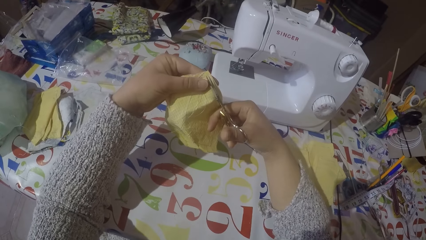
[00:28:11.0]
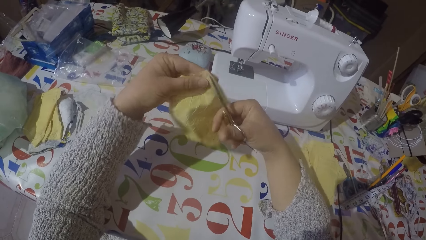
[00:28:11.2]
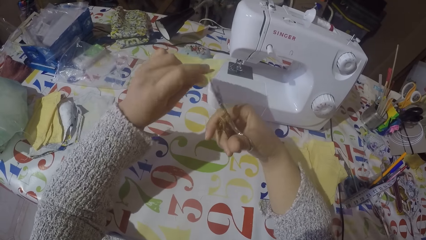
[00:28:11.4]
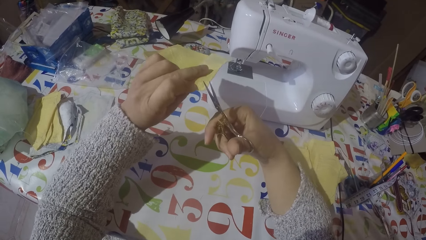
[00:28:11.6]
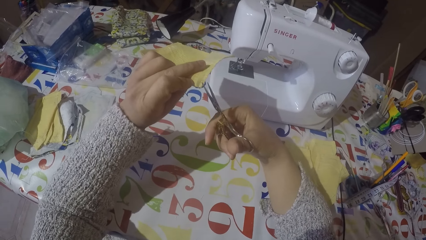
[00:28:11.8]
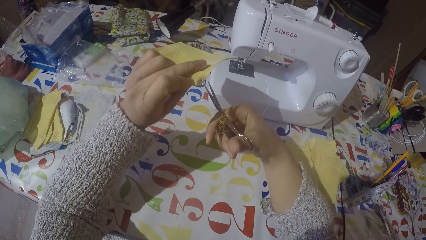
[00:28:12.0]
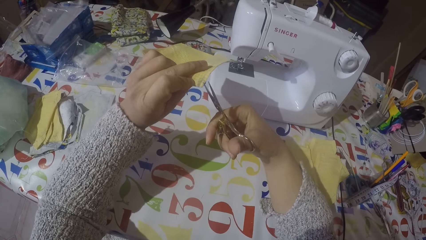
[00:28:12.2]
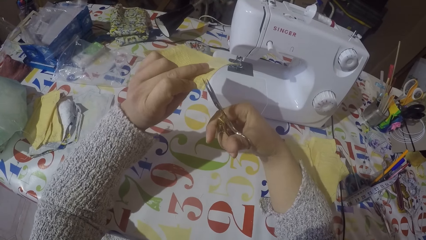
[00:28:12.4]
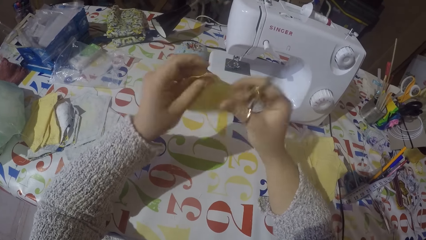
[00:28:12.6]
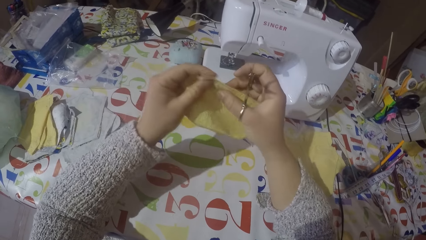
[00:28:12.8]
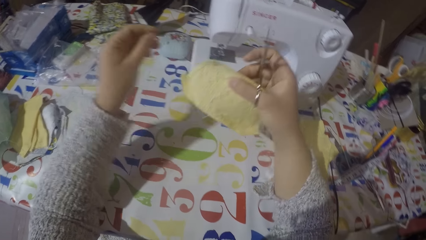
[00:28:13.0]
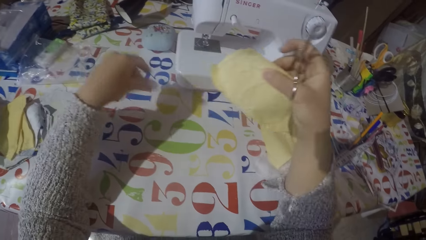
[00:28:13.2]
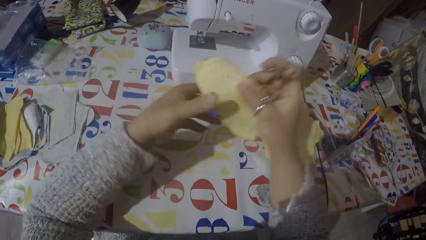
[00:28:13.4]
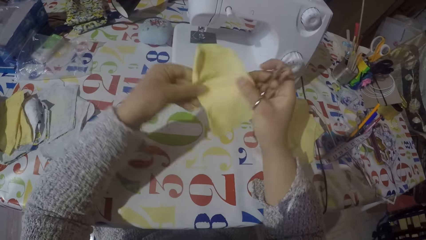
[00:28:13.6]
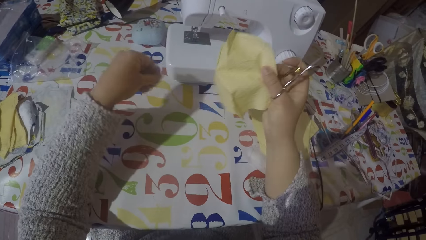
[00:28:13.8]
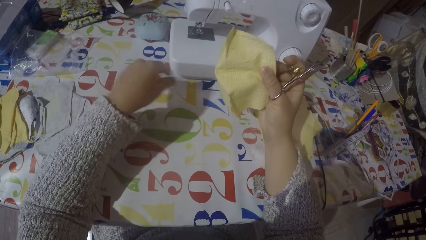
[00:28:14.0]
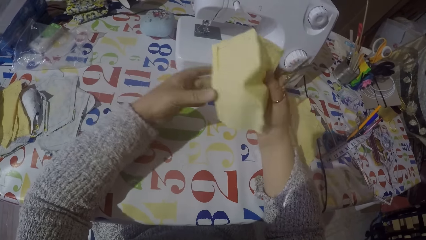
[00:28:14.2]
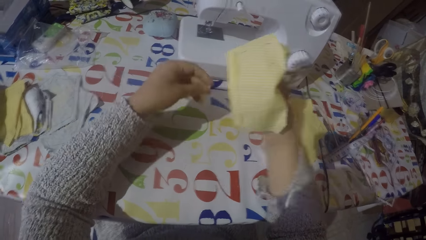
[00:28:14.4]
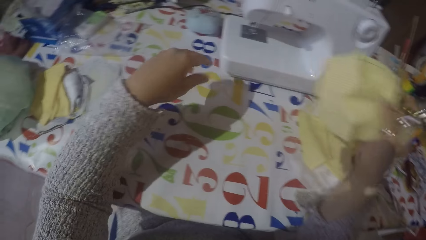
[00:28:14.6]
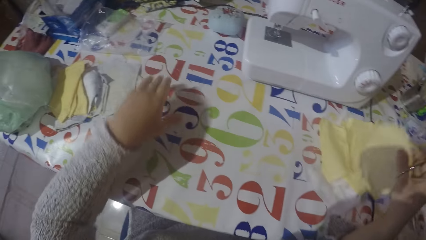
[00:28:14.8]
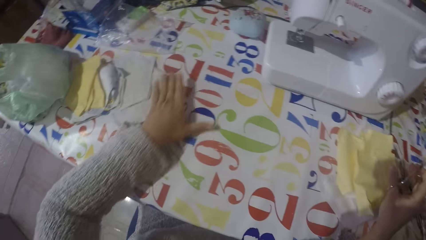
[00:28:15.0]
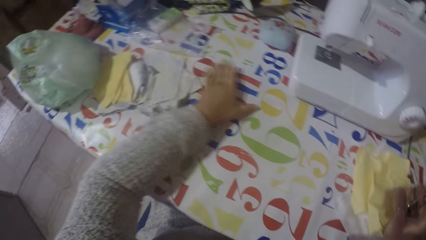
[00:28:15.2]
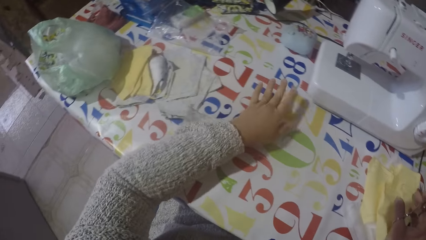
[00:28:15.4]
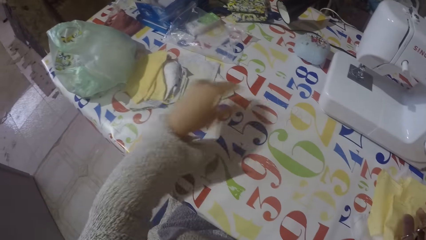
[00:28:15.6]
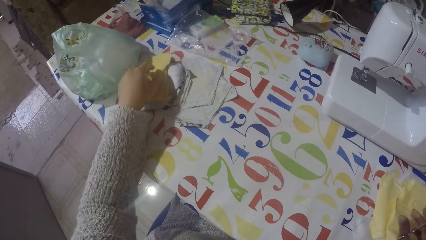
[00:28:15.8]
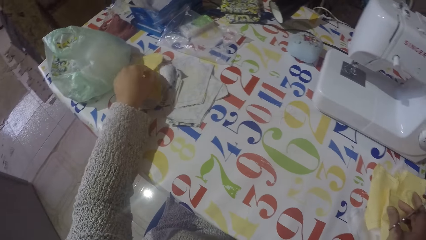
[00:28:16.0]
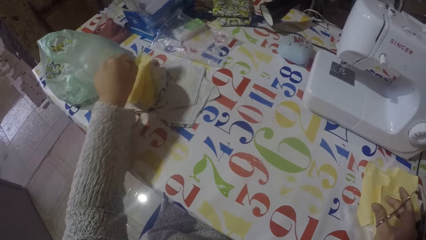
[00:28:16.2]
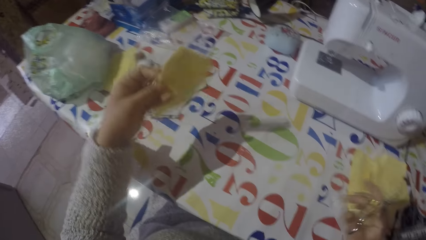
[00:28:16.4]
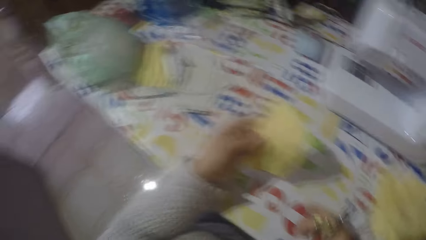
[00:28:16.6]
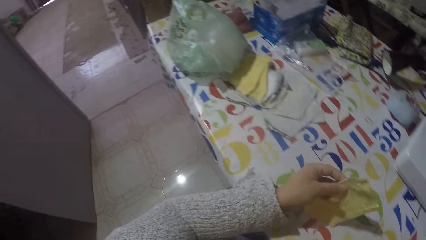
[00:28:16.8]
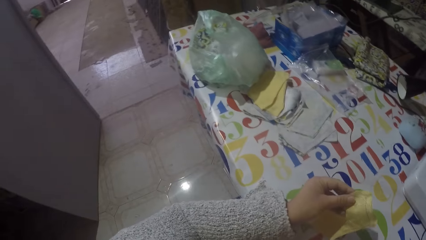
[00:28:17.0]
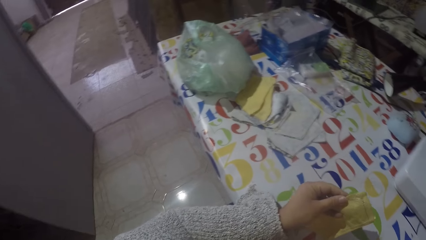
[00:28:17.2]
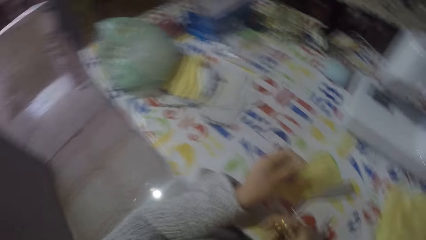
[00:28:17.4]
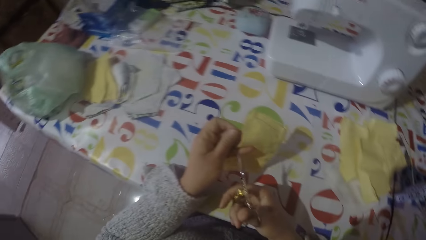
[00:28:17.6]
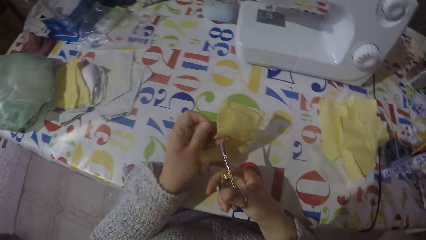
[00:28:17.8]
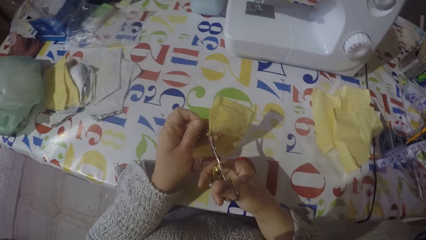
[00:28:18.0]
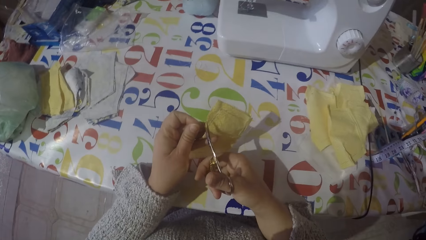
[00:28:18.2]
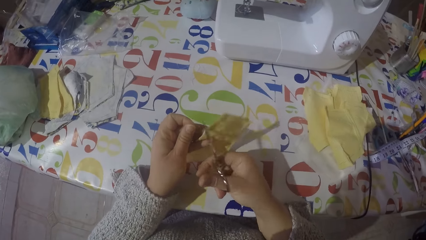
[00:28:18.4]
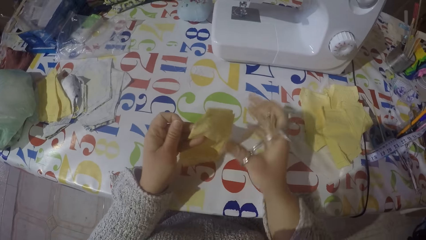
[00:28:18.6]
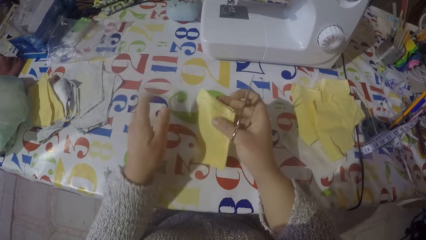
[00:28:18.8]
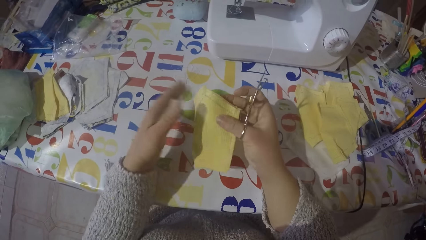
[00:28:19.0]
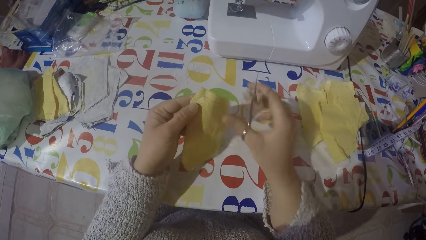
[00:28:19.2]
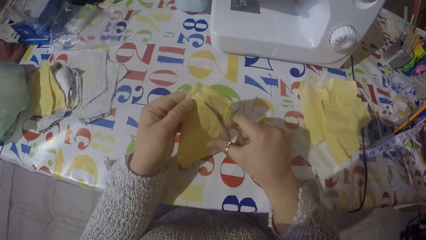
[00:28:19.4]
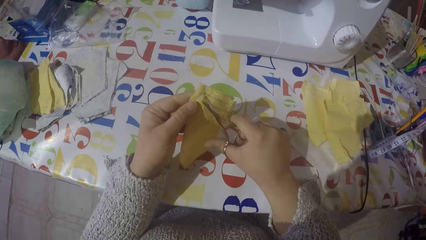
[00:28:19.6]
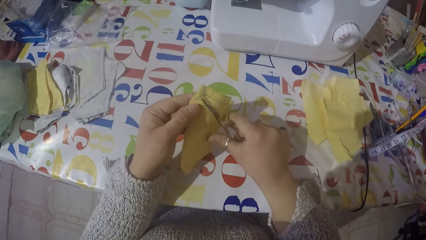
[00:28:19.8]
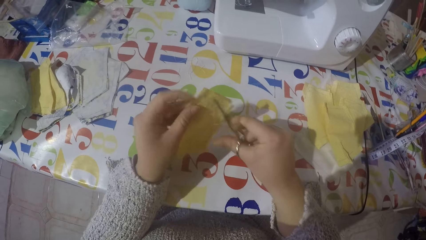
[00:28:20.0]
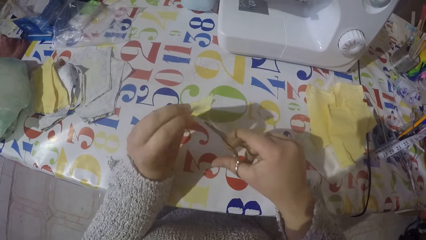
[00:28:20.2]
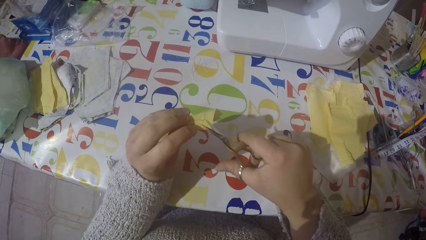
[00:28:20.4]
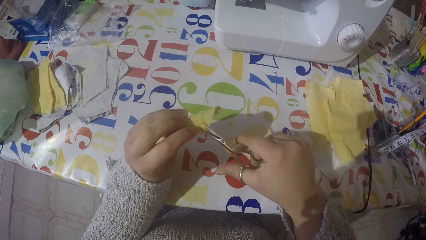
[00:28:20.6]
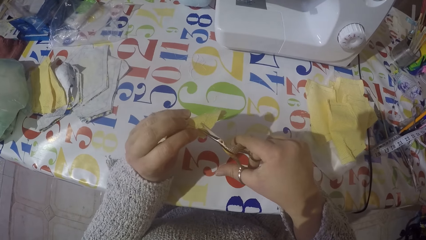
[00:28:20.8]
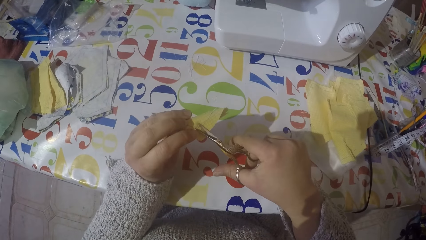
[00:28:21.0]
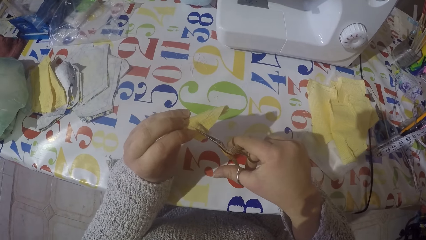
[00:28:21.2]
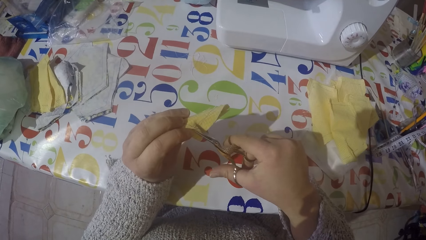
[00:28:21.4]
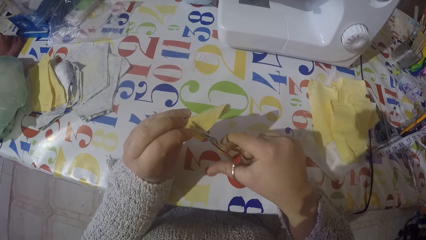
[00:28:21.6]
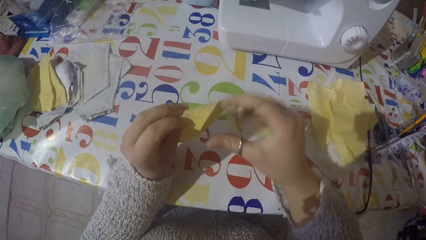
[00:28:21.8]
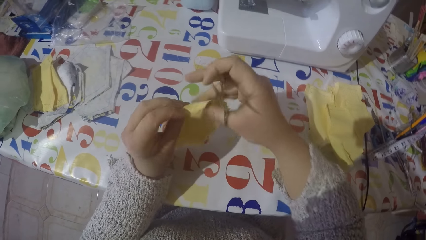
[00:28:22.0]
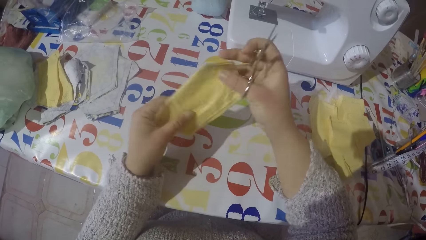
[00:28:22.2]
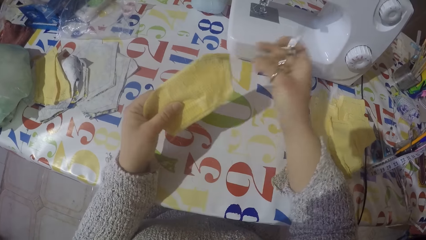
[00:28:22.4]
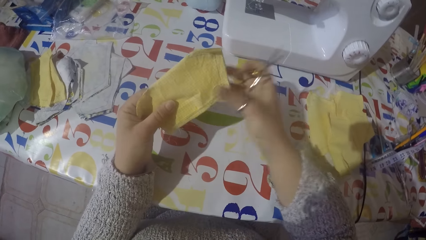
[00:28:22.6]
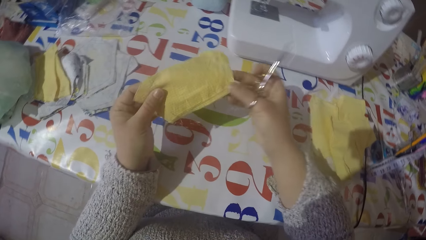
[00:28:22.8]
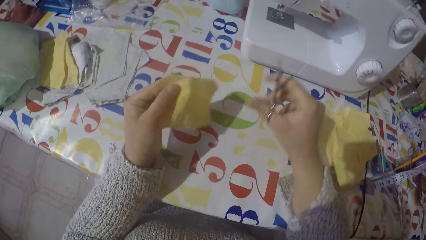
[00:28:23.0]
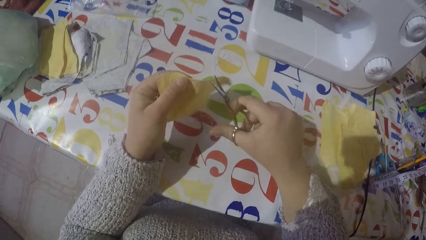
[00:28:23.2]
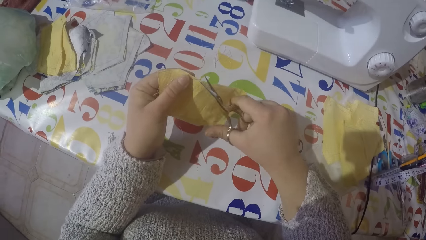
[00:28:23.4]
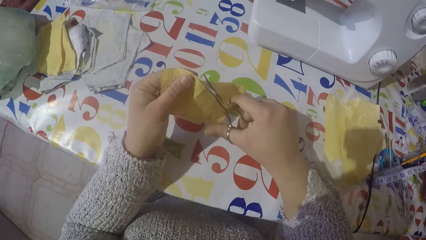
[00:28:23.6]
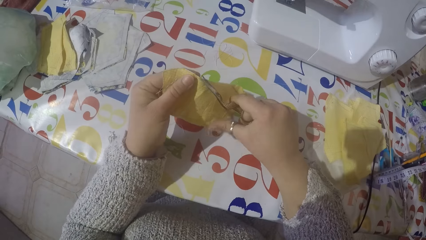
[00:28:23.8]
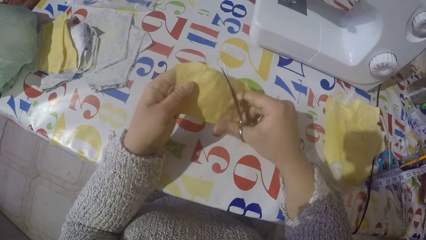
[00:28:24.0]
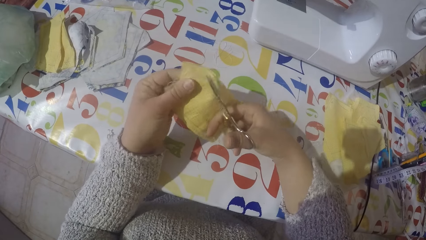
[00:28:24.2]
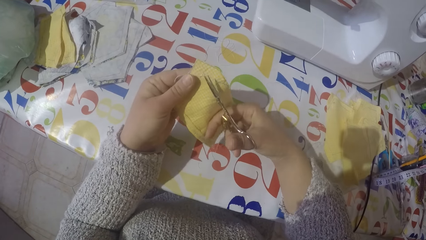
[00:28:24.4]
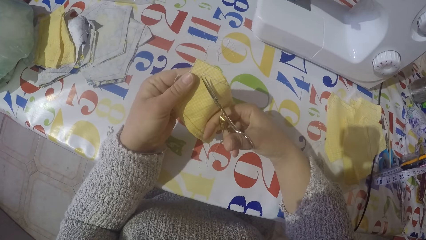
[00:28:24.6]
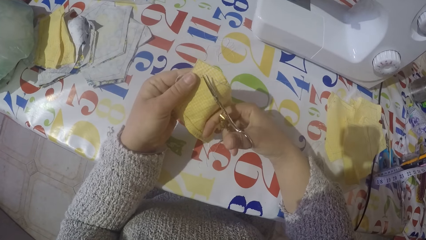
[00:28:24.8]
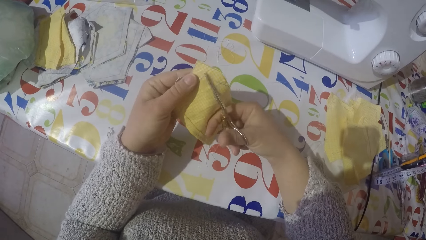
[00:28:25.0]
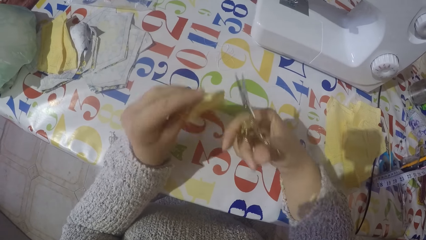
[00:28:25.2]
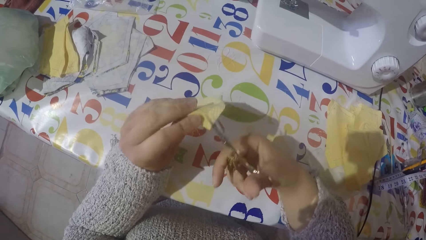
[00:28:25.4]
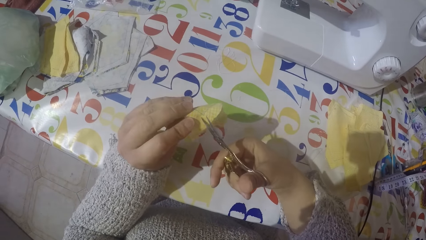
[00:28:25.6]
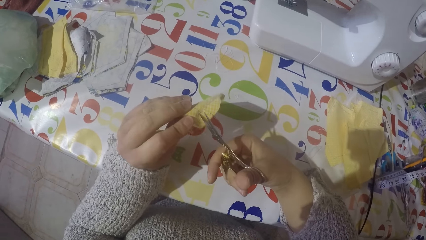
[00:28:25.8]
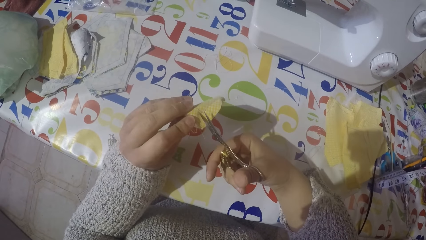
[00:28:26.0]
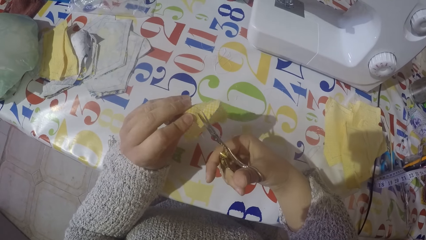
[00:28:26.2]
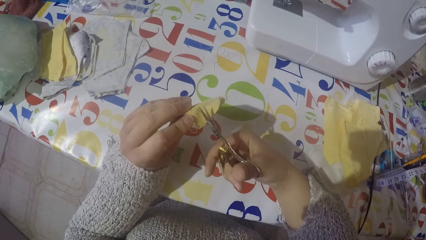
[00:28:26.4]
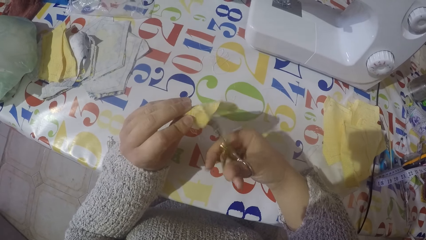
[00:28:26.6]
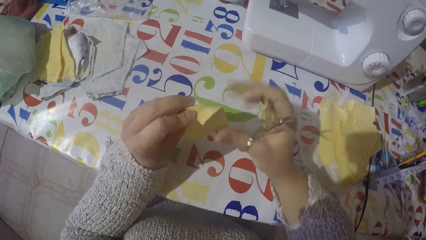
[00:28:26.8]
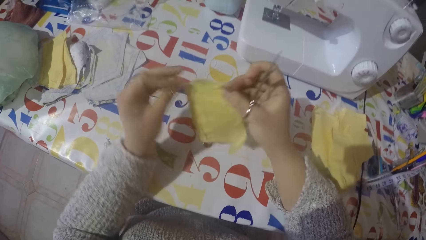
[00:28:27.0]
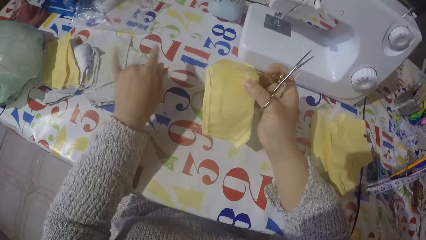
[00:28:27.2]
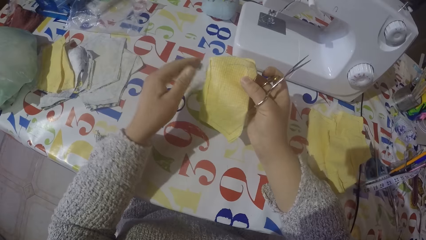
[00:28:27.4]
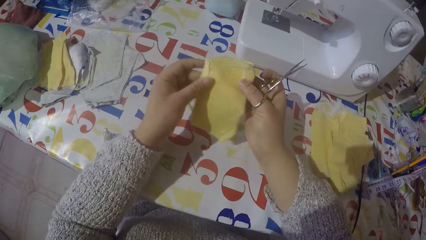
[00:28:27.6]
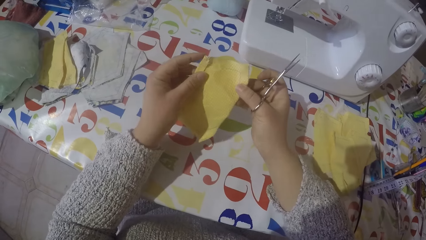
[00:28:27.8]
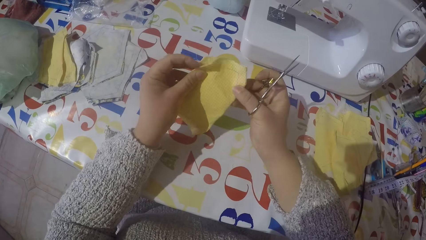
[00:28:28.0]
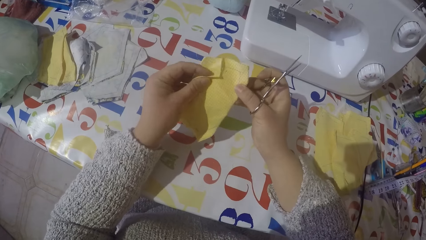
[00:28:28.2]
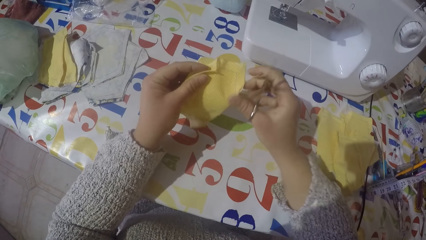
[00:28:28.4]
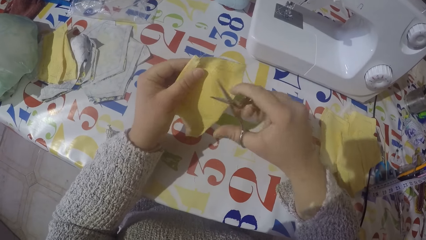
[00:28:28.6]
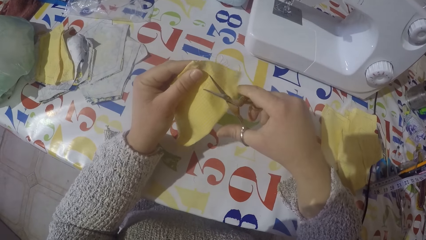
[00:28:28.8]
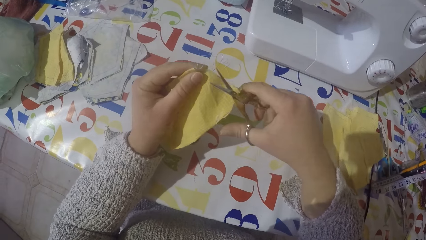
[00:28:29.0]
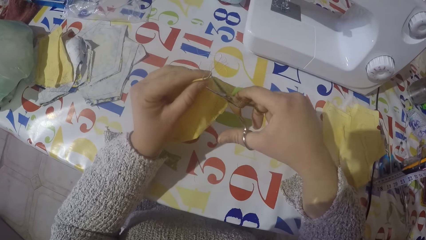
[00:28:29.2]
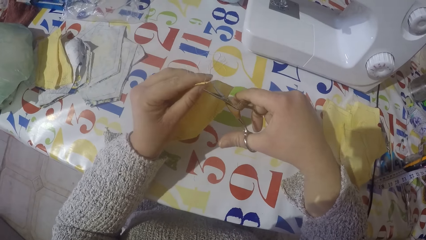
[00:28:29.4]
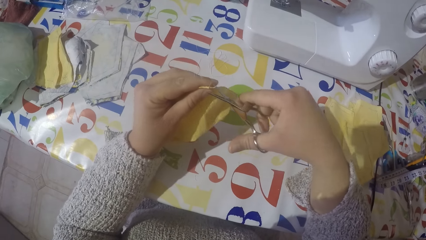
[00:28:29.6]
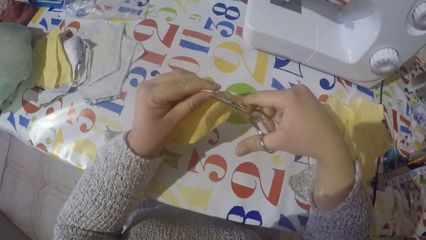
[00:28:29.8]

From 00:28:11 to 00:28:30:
The camera wearer pulls the sewing threads. They drop the piece of cloth with the rest. They gather the sewing threads on the table. They pick up another piece of cloth from the table. They cut the thread from the cloth with scissors.
